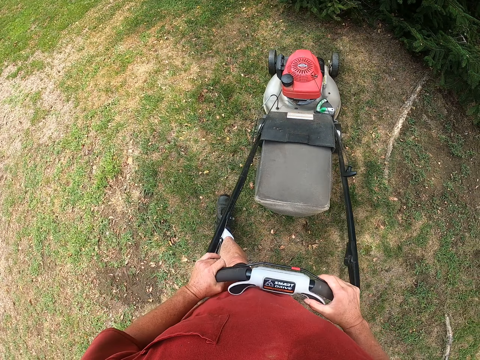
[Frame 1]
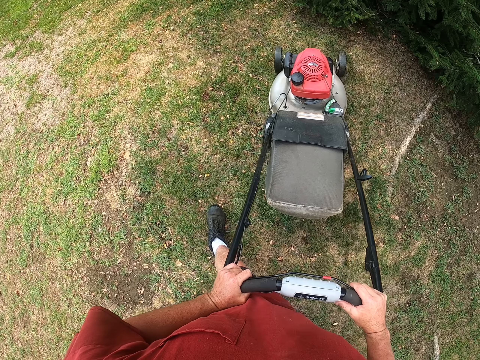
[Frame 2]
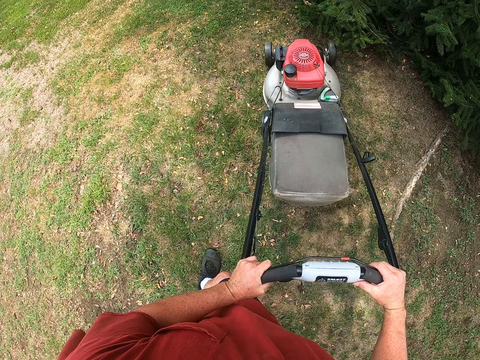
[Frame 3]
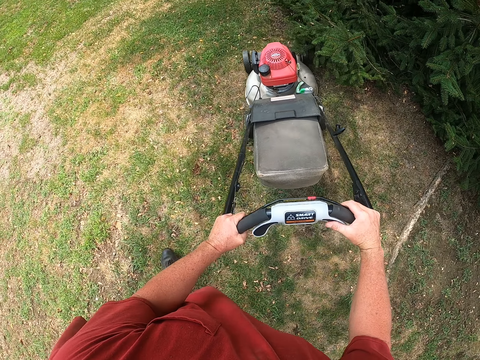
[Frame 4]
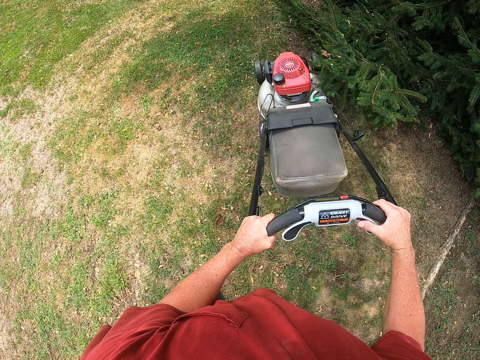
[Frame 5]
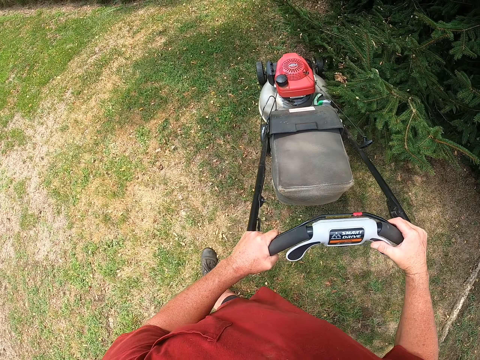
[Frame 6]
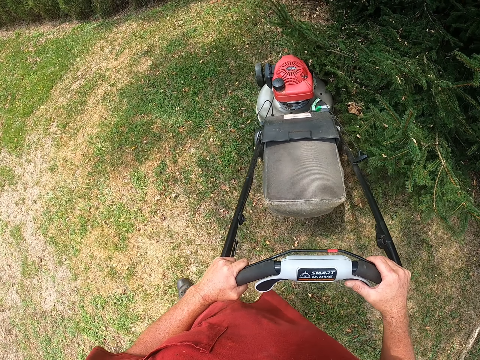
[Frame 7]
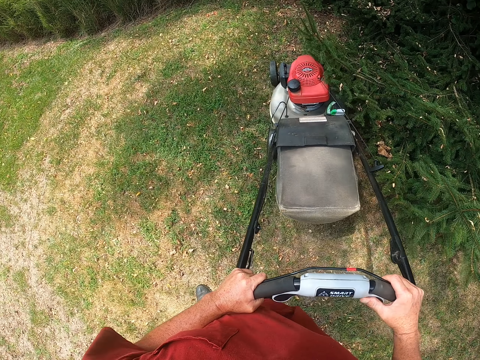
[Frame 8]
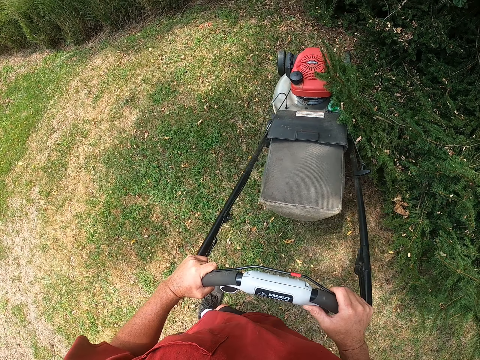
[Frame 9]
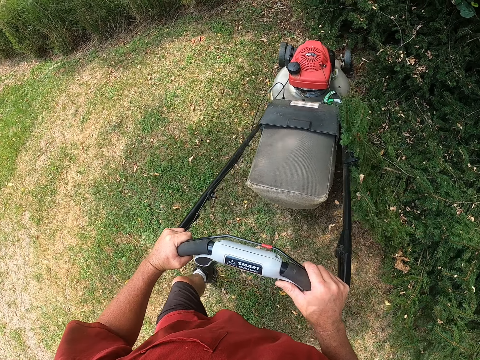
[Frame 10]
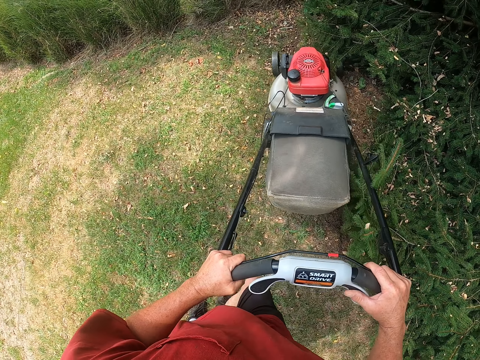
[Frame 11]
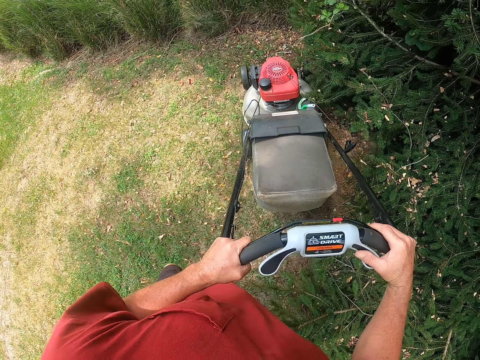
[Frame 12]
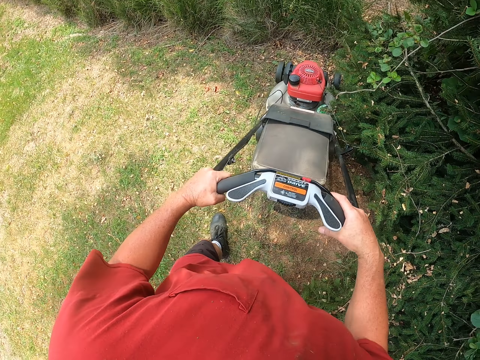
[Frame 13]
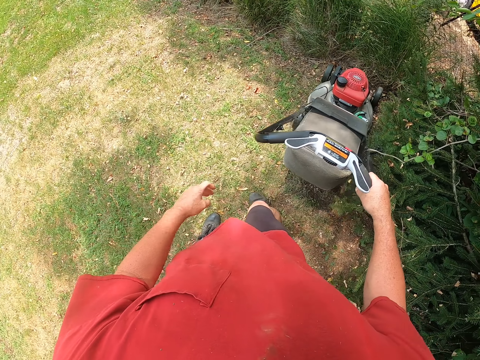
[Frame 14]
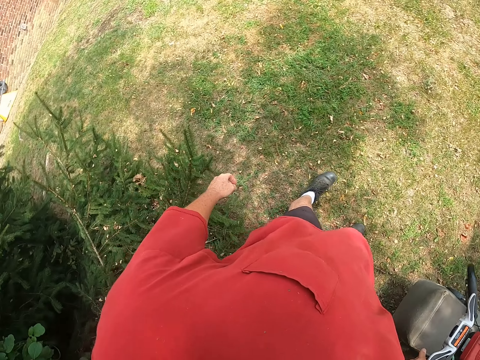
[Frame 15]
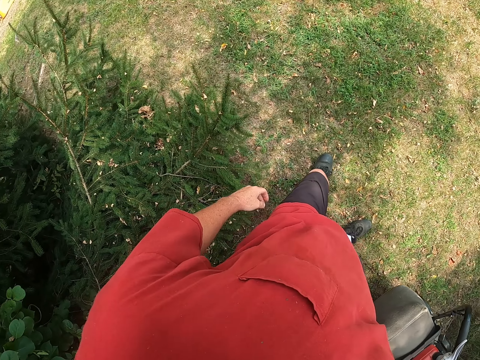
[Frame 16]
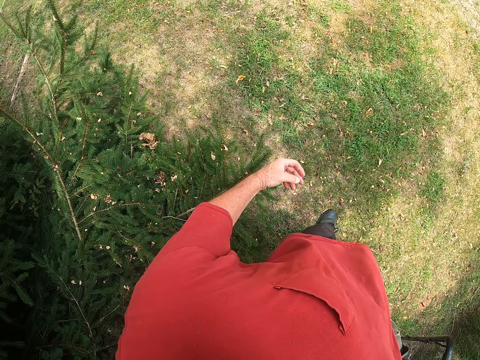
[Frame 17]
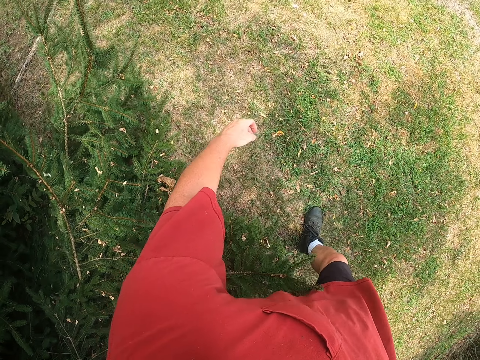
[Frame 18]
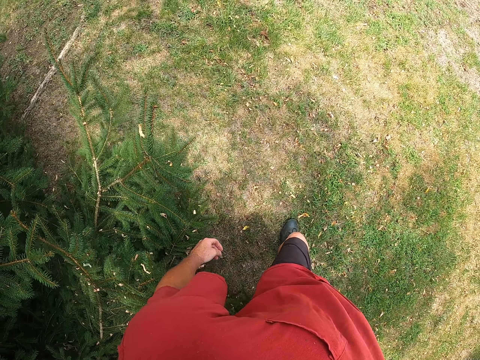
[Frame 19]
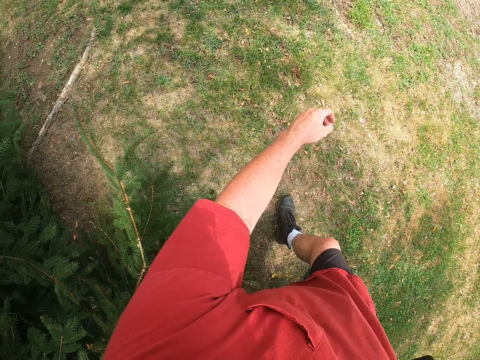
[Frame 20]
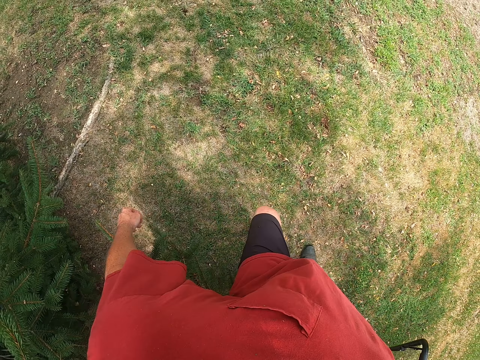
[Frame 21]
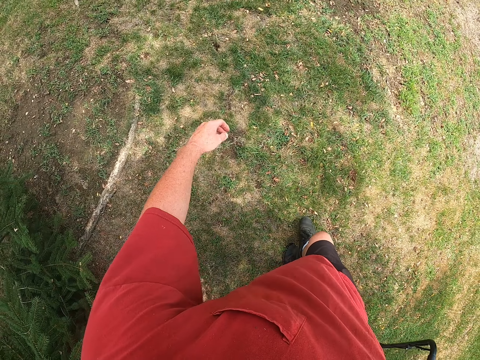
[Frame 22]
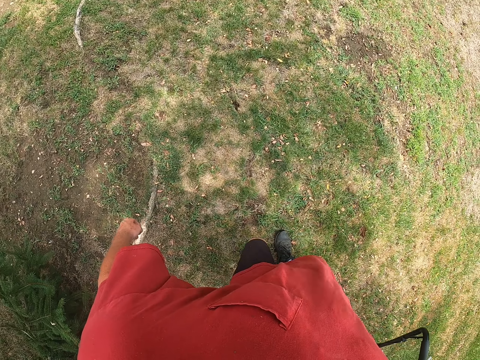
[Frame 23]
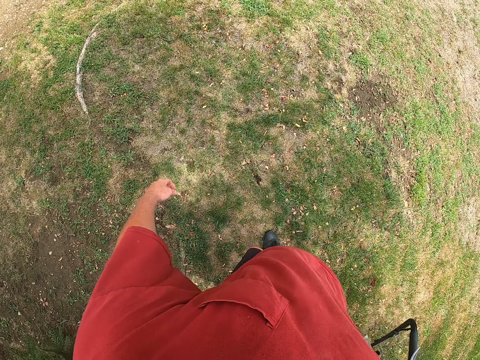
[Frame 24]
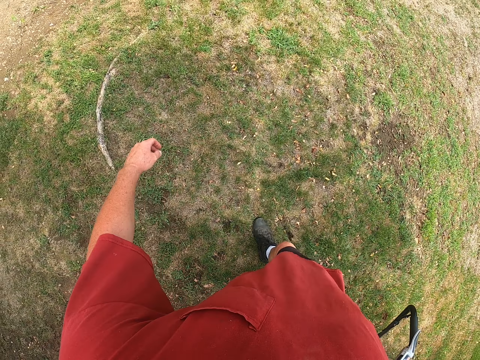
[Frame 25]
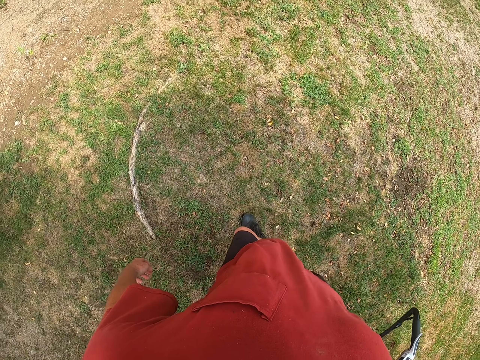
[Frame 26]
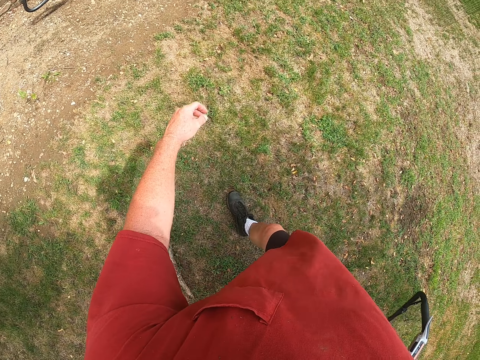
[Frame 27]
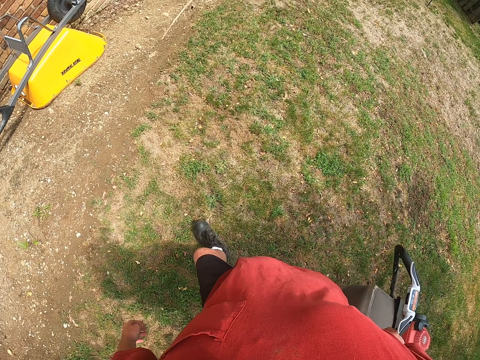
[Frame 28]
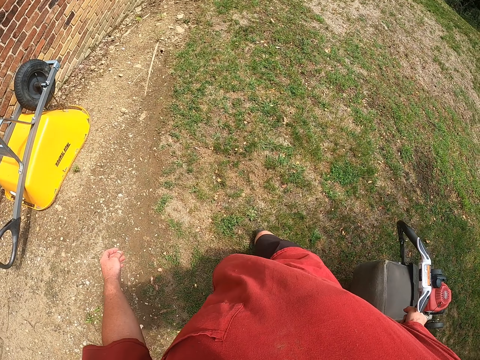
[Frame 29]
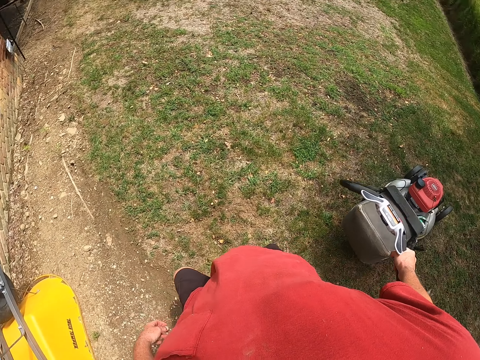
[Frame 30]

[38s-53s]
The camera wearer cuts the grass with the lawnmower. They pull the lawnmower cutting the grass.

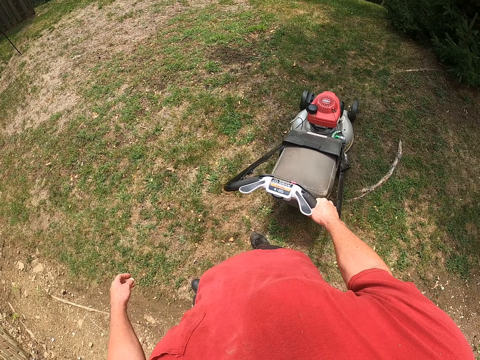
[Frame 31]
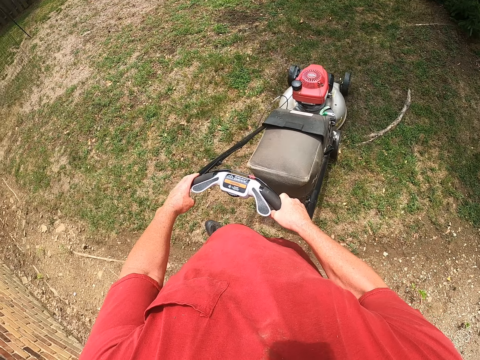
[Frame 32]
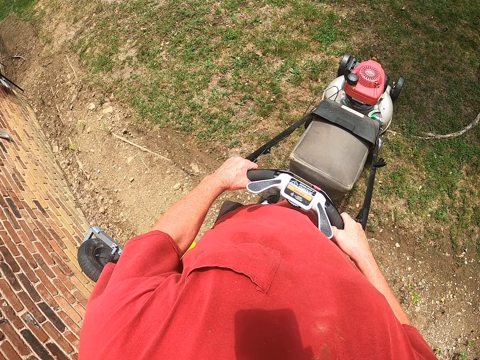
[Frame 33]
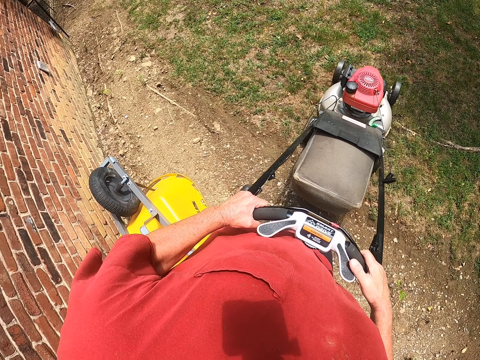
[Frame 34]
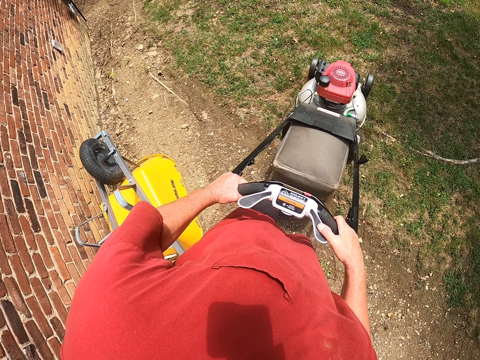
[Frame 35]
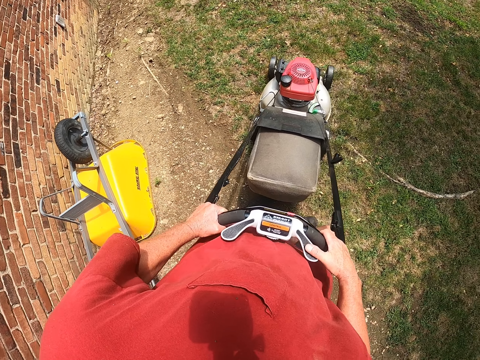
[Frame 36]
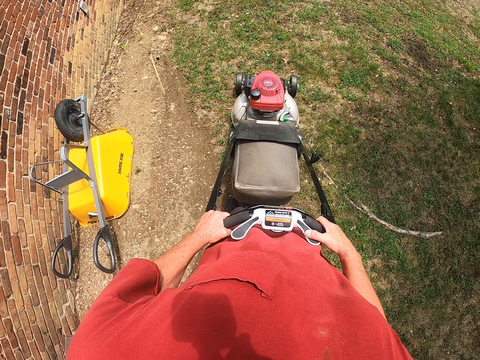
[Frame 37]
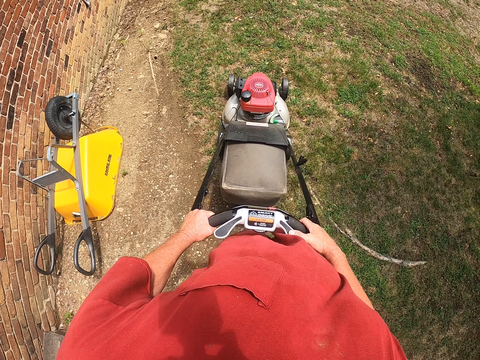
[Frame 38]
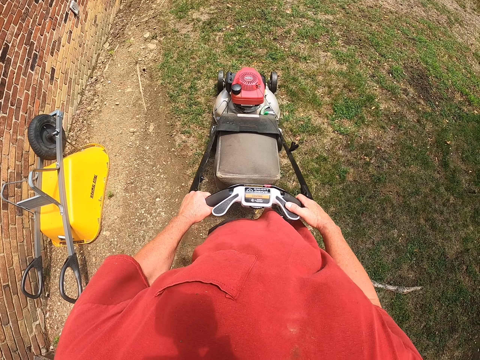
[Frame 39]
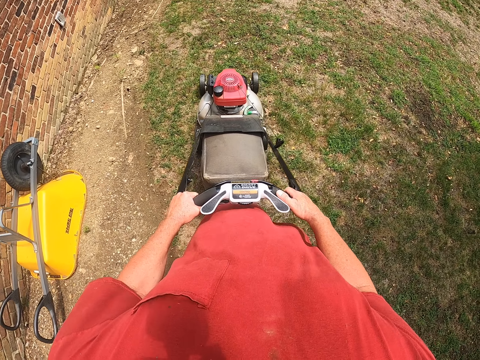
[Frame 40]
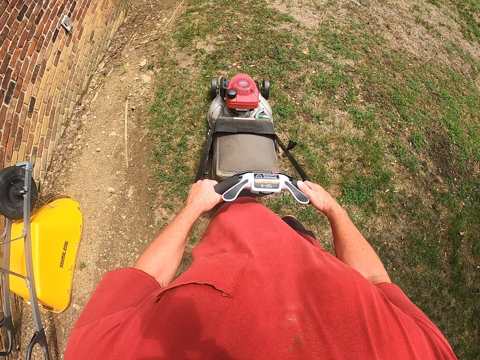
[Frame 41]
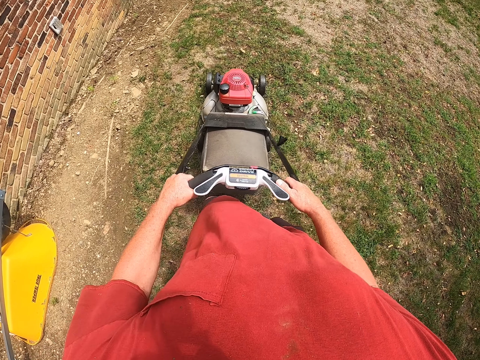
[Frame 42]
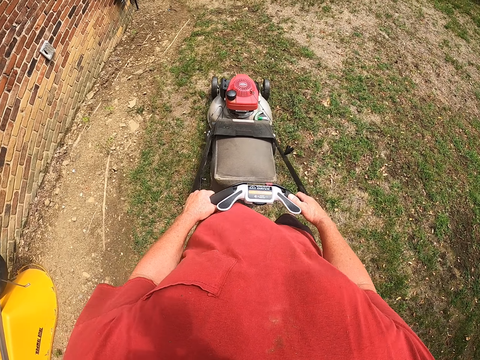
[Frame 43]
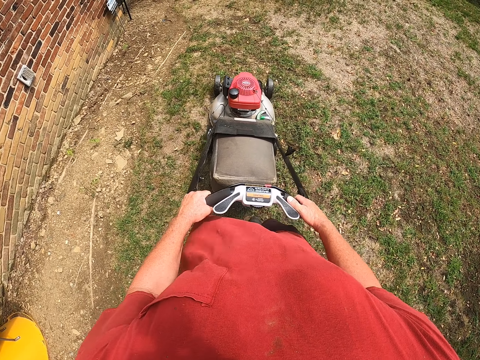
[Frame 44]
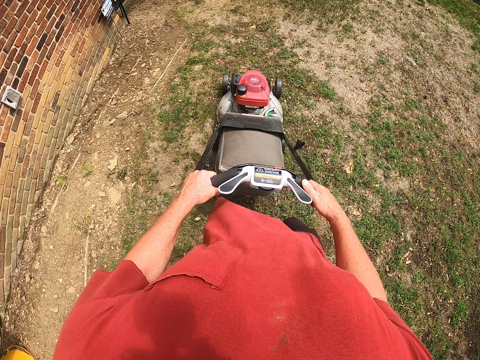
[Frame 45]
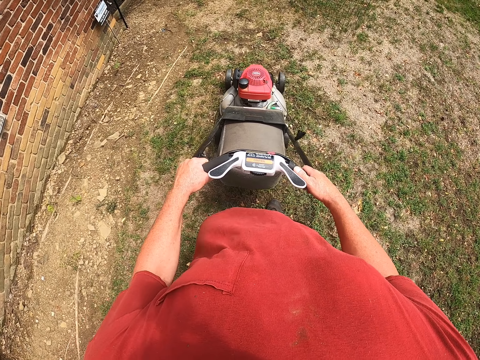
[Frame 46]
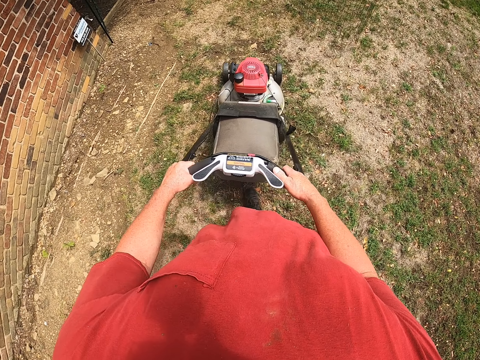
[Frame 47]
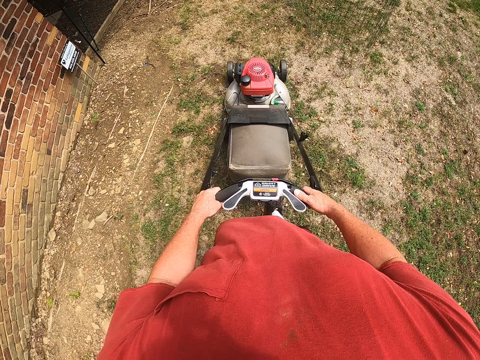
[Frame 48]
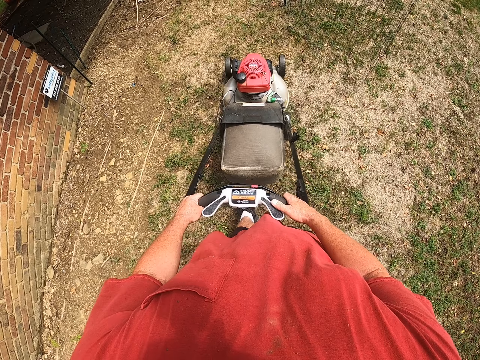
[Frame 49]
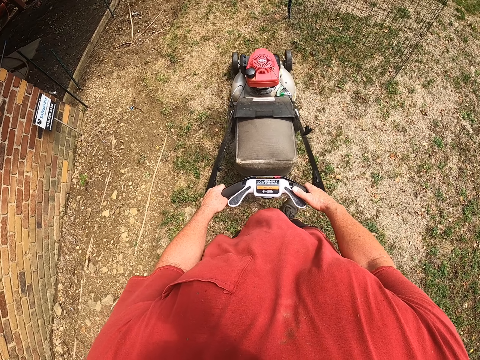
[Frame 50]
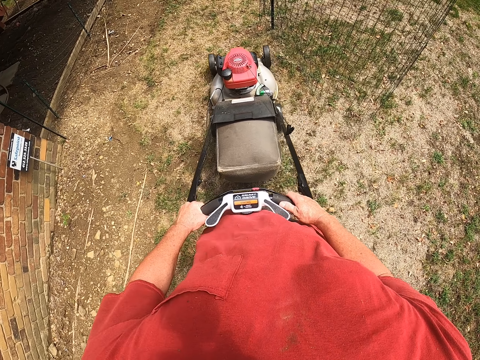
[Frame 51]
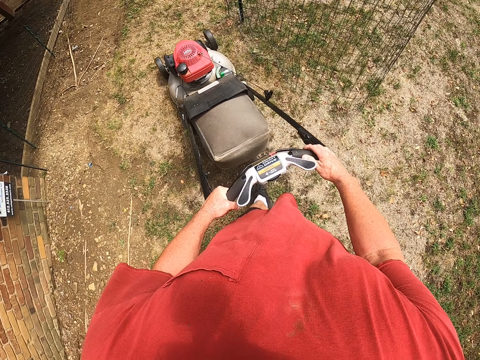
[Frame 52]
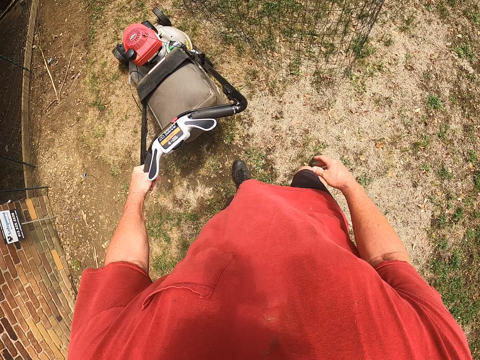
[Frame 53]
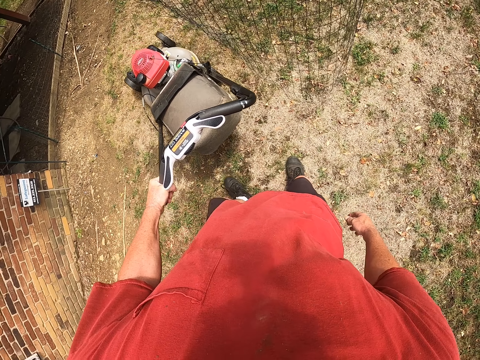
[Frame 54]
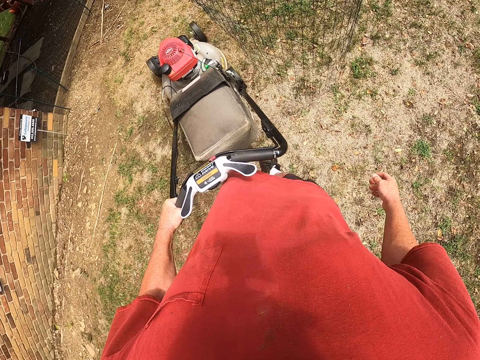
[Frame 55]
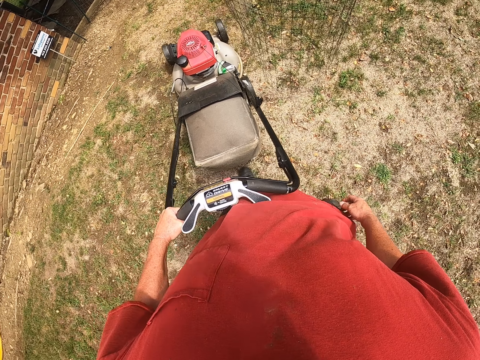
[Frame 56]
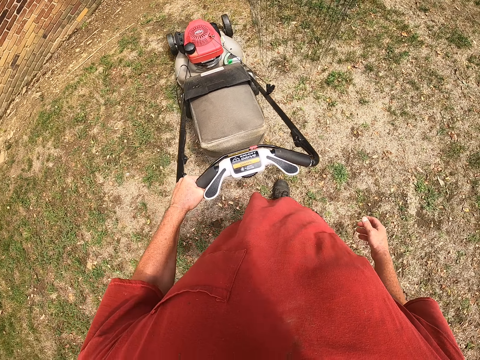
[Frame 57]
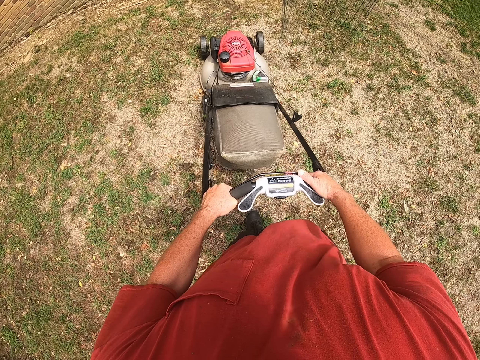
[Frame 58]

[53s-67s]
The camera wearer cuts the grass with the lawnmower. They pull the lawnmower cutting the grass.
